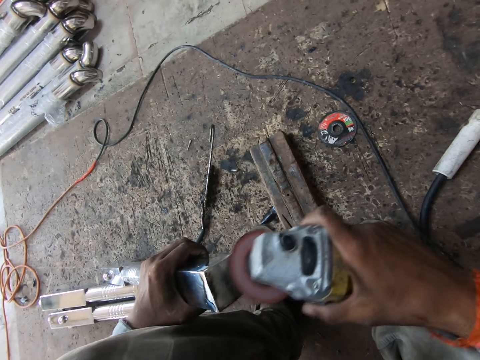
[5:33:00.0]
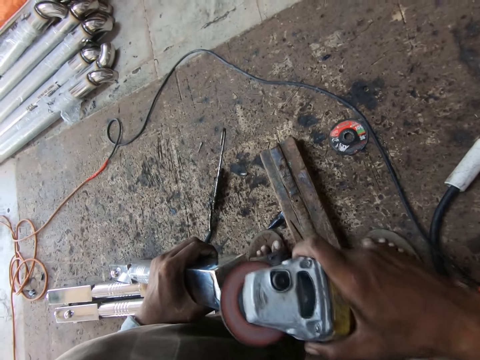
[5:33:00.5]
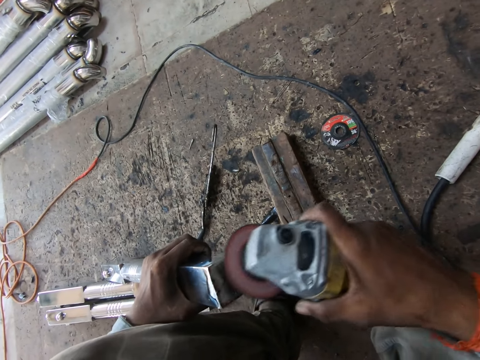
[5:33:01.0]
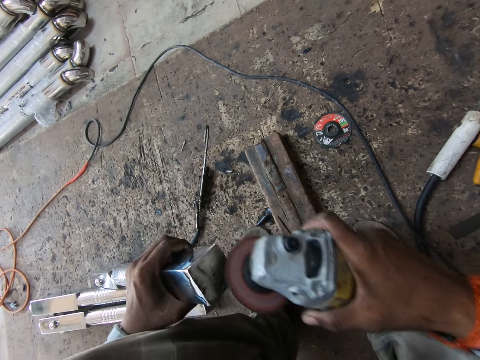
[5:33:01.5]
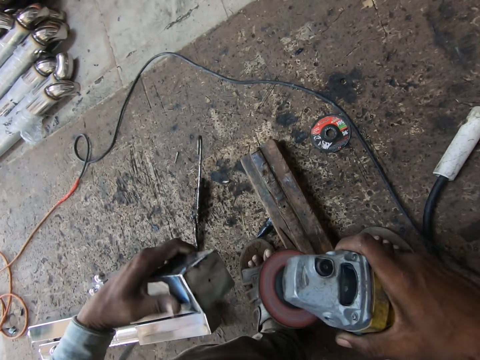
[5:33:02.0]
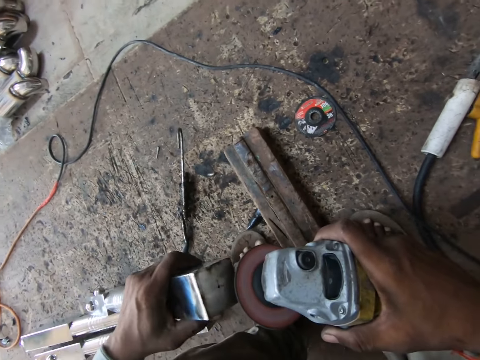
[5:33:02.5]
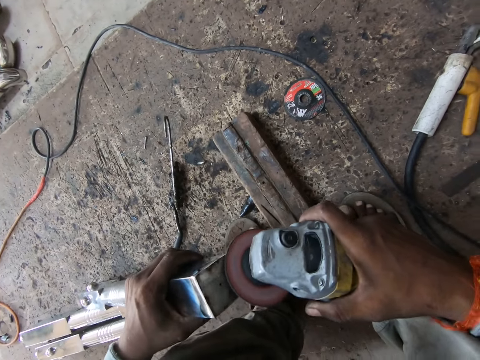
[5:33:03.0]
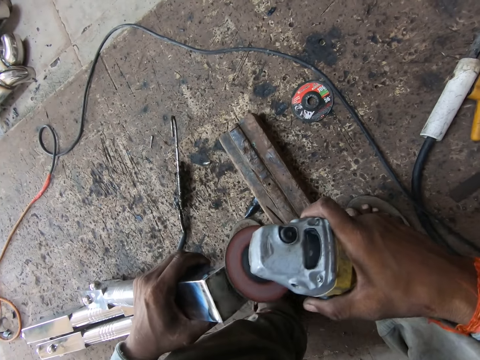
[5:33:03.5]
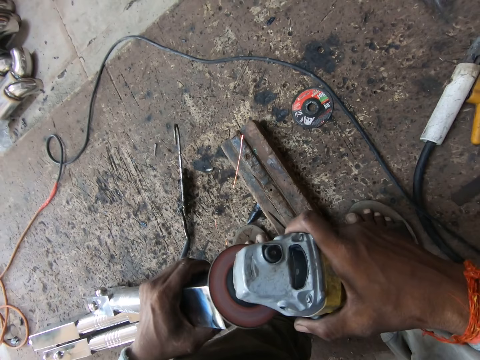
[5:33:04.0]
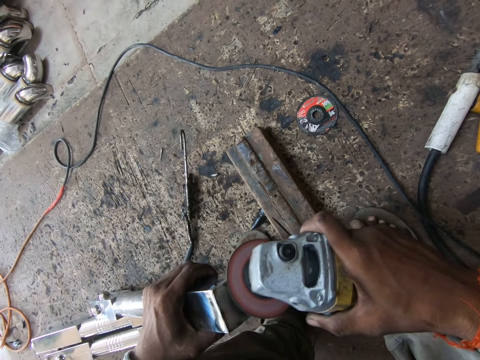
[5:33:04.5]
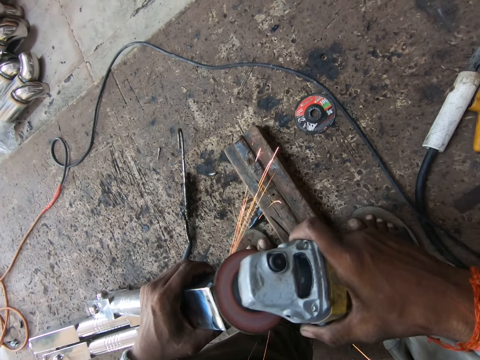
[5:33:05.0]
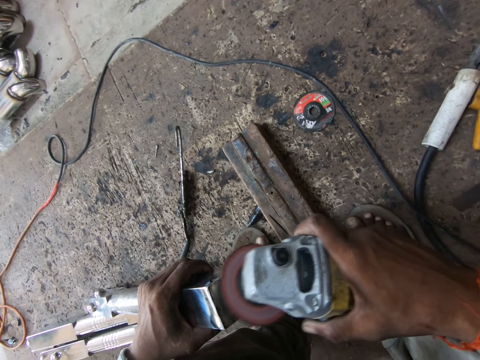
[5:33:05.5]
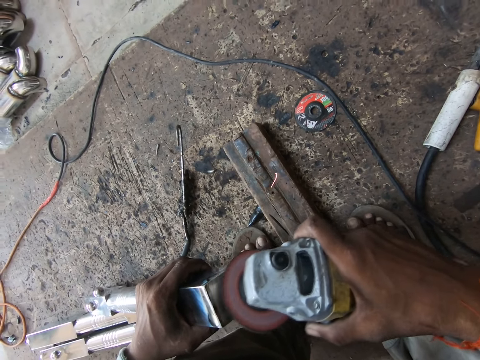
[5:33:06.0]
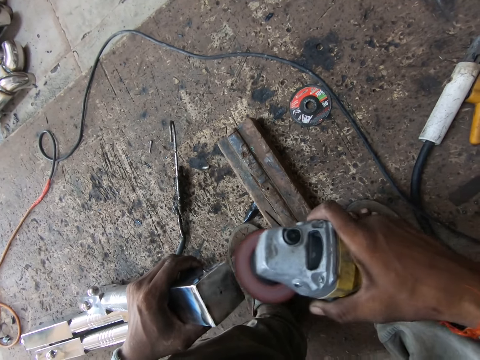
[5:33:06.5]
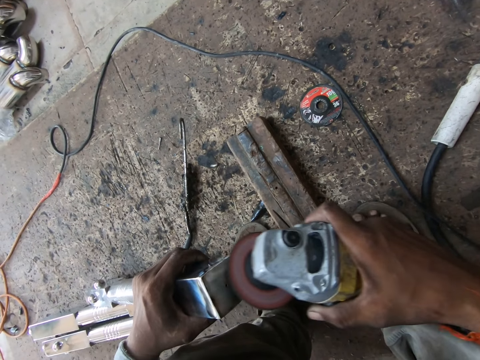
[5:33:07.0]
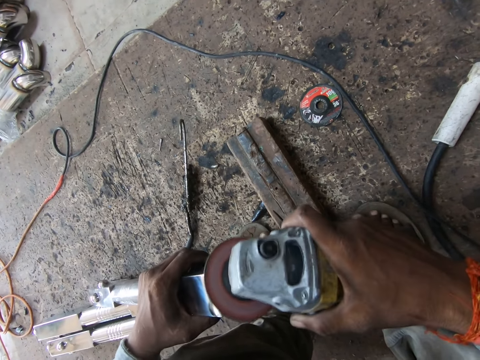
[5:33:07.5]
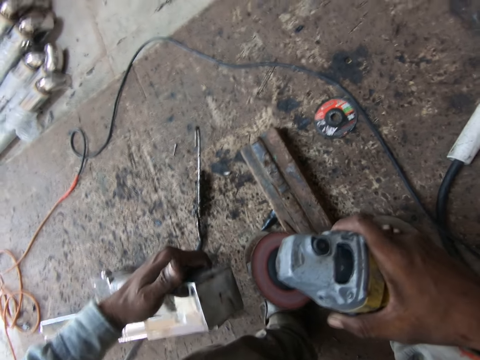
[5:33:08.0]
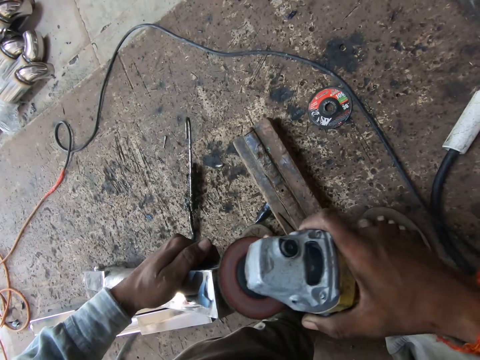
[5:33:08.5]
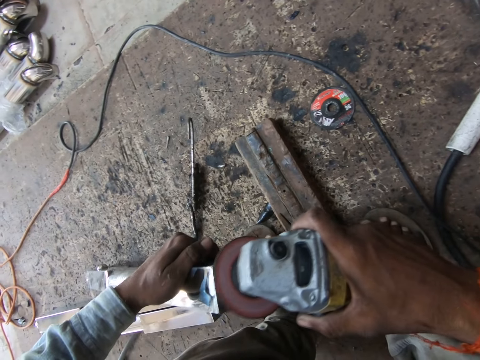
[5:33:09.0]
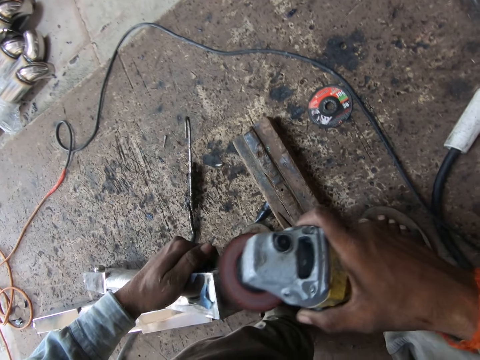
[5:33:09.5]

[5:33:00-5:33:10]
The camera wearer turns the metal pipe with his left hand.

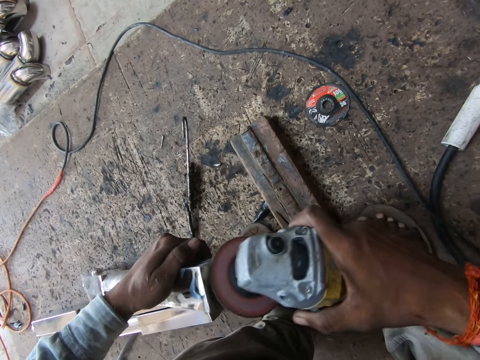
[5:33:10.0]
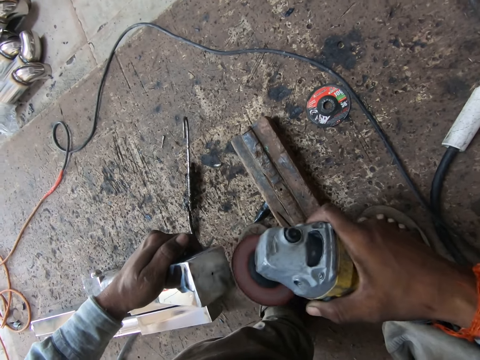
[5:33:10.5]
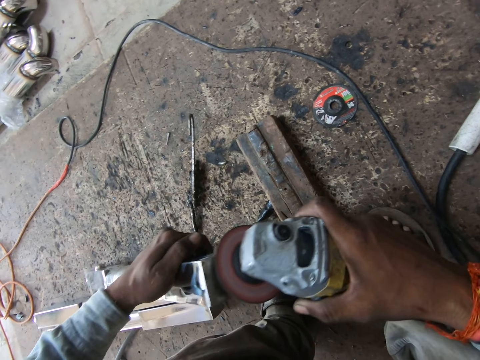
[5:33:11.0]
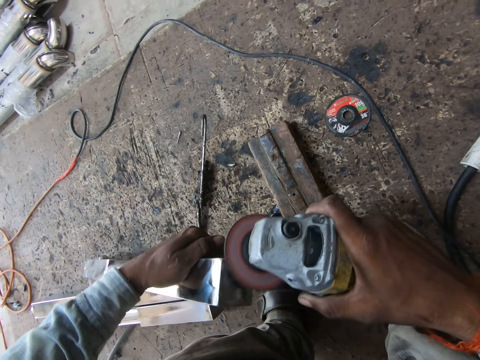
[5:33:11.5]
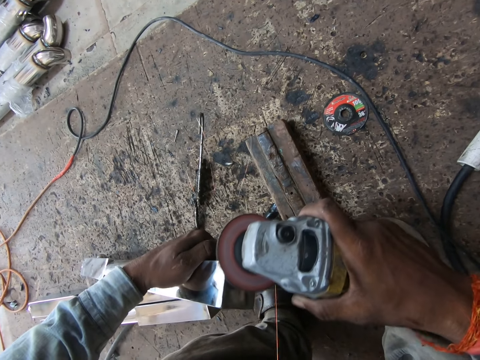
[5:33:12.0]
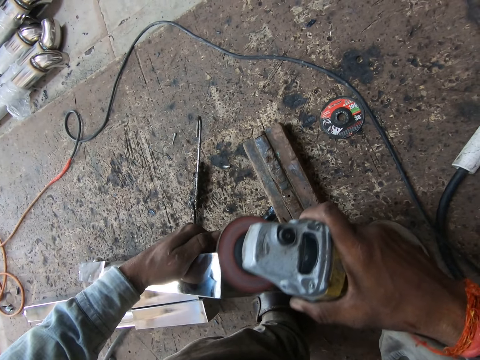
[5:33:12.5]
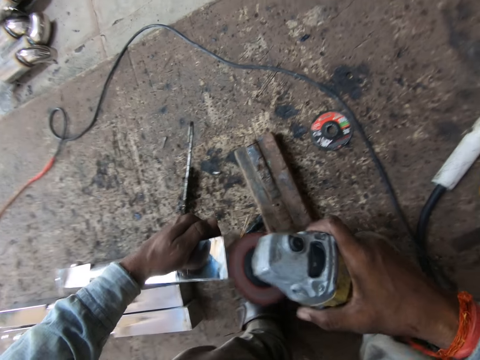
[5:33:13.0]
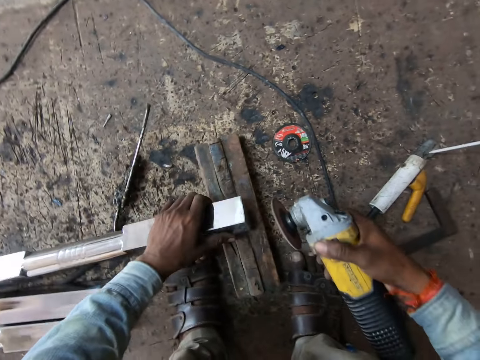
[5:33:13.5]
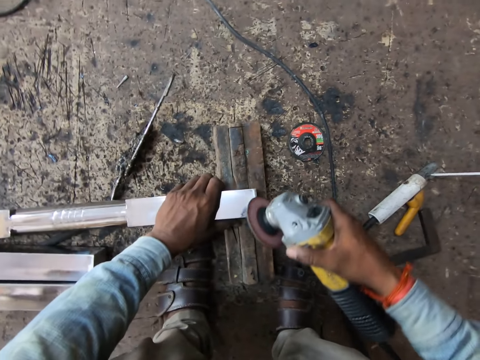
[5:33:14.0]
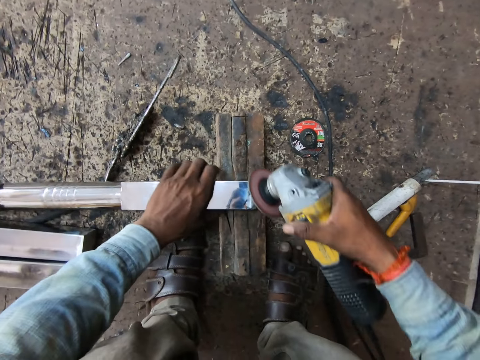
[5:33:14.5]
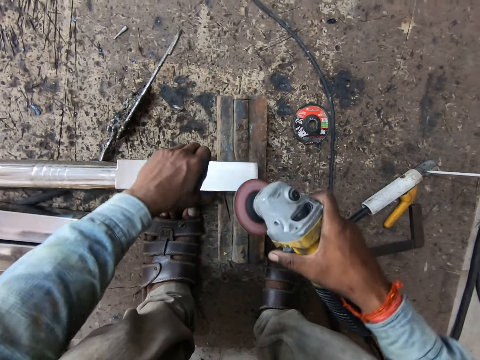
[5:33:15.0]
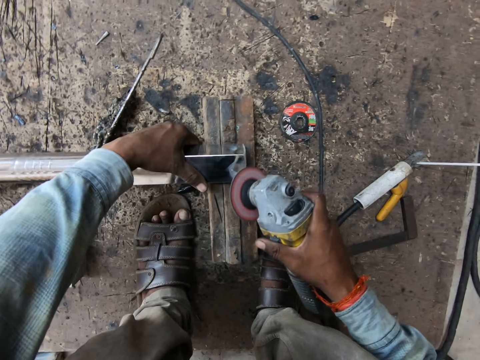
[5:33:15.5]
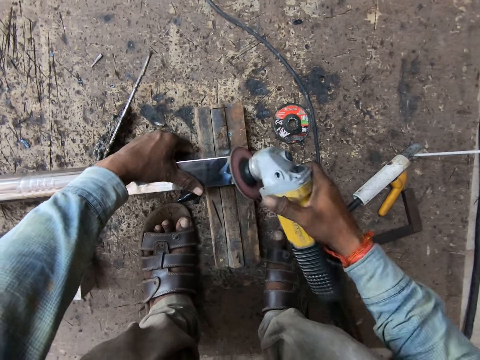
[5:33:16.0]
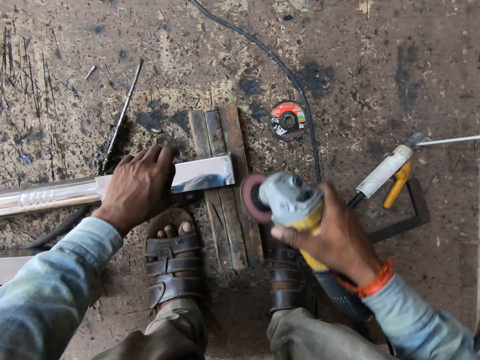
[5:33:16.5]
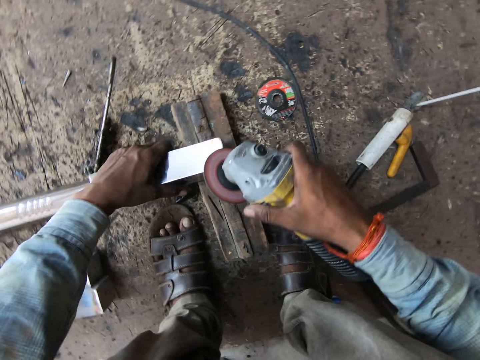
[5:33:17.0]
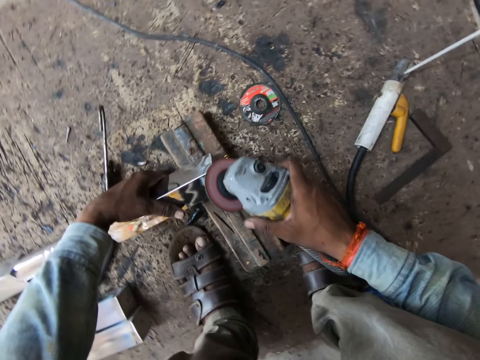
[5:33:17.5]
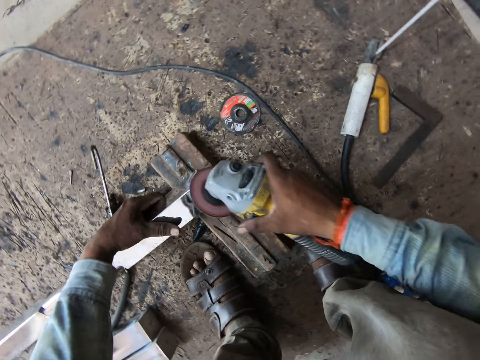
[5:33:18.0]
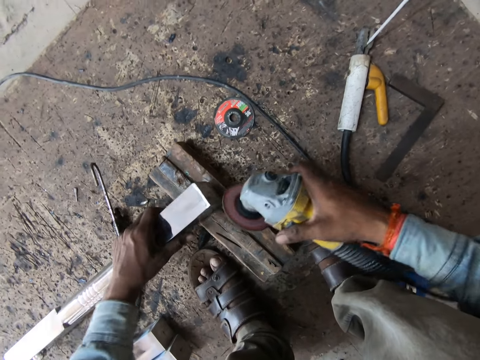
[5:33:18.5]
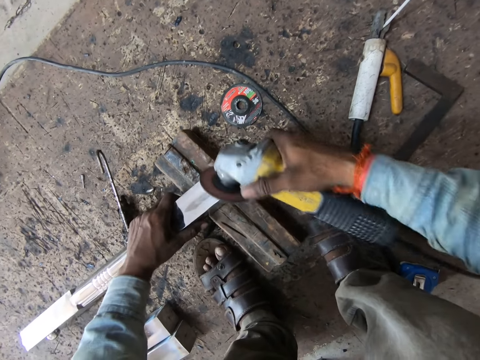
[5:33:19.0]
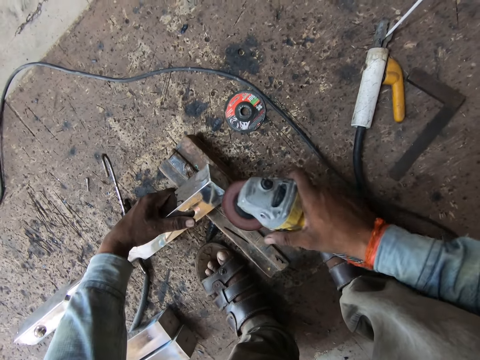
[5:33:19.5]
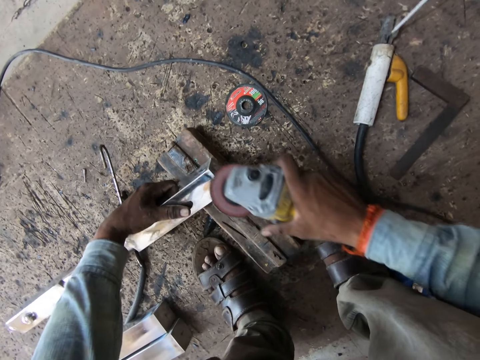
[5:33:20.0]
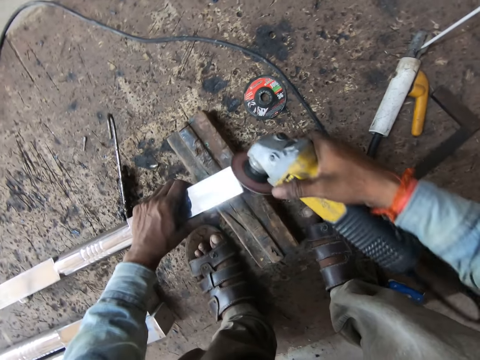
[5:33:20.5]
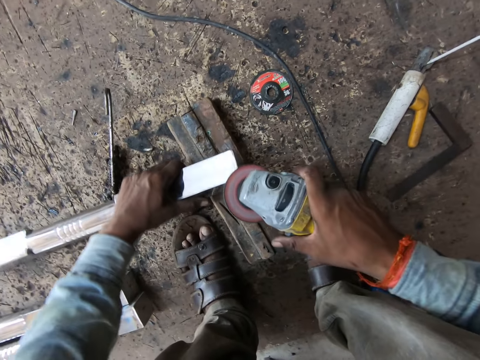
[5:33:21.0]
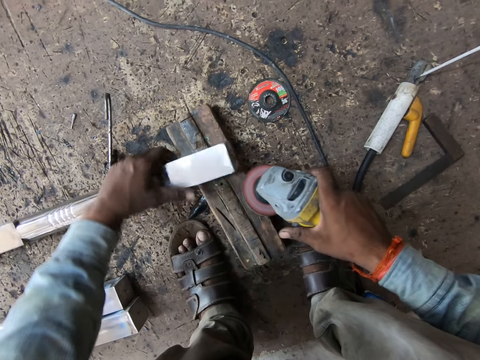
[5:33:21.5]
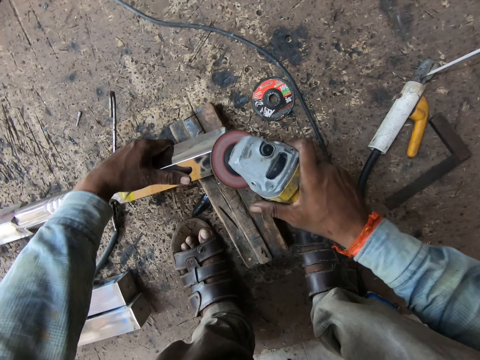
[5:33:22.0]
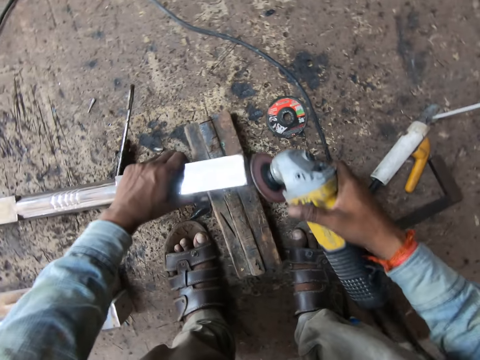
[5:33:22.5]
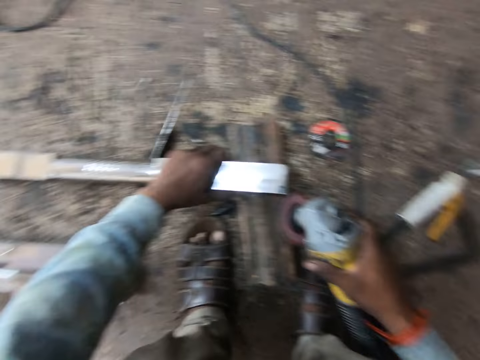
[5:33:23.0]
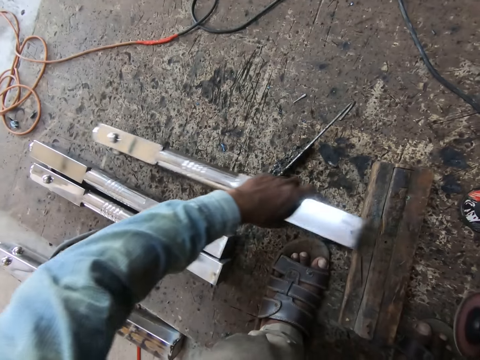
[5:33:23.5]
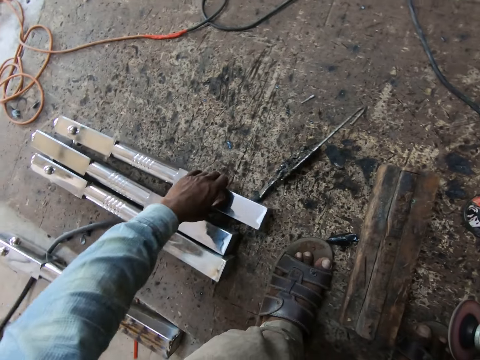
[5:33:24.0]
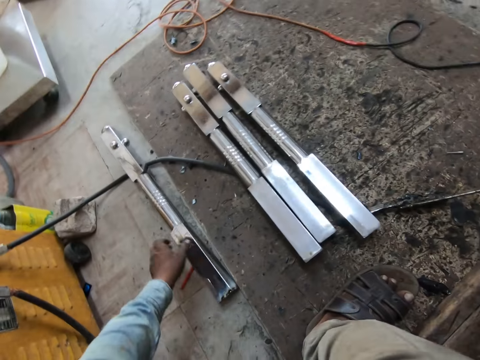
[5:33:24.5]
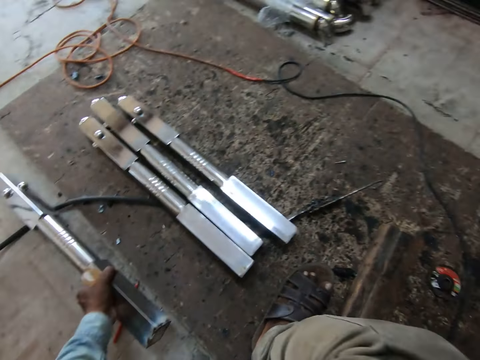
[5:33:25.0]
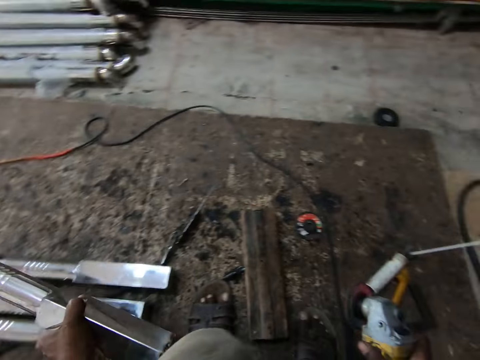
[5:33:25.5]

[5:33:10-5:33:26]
The camera wearer places the metal pipe on the wood with his left hand. He smoothens the metal pipe in his left hand with the angle grinder in his right hand. He welds the metal. He turns the metal pipe with his left hand. He drops the metal pipe on the ground with his left hand. He picks the metal pipe from the ground with his left hand.
